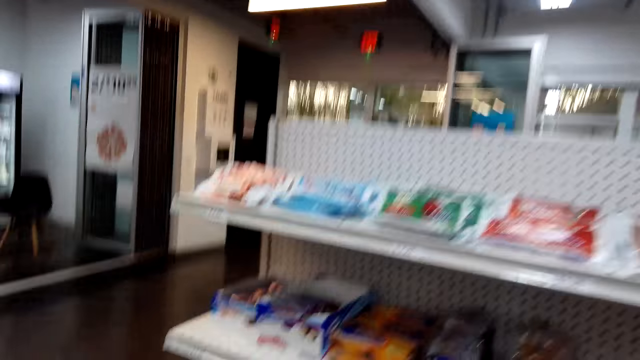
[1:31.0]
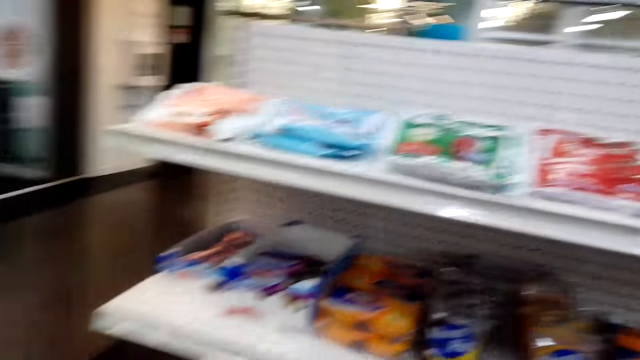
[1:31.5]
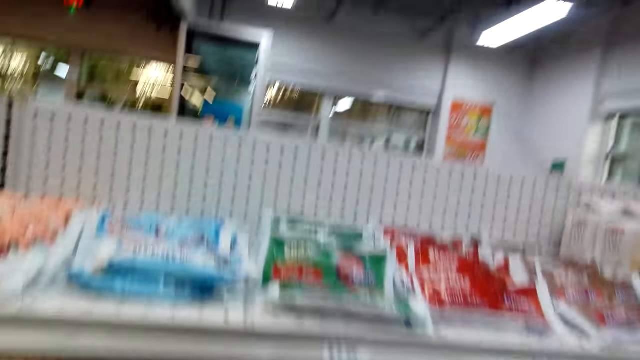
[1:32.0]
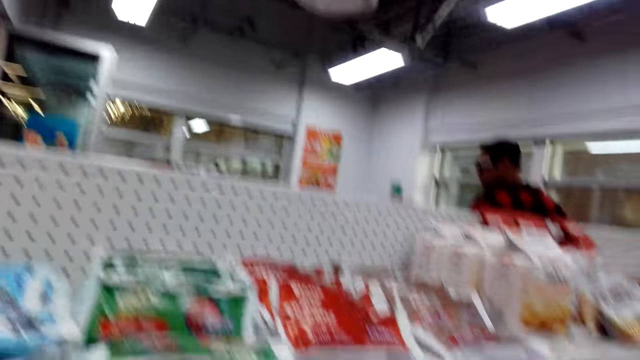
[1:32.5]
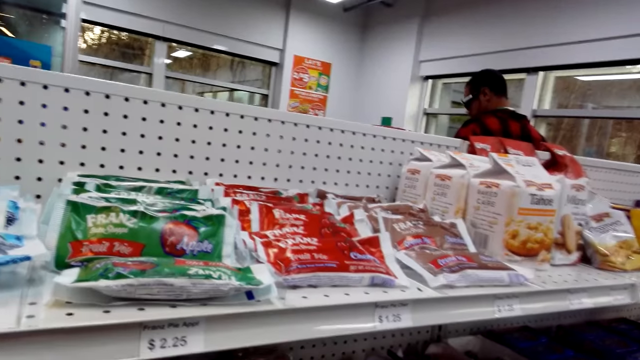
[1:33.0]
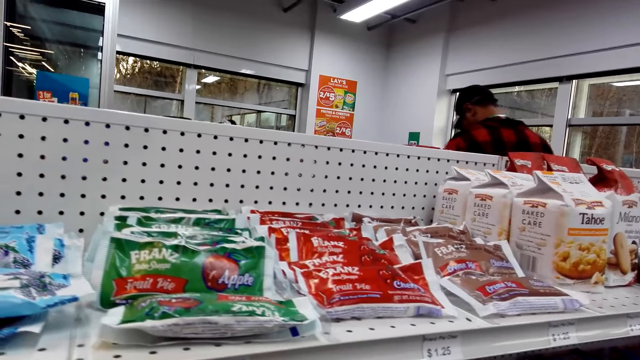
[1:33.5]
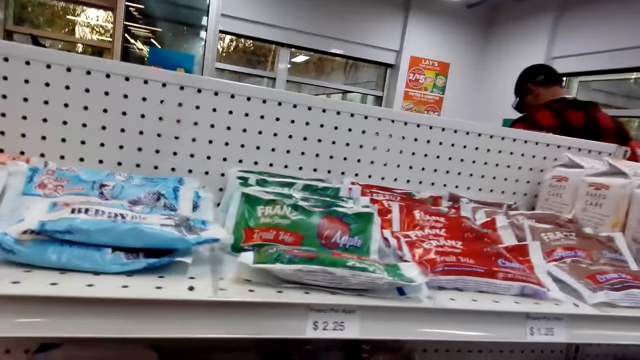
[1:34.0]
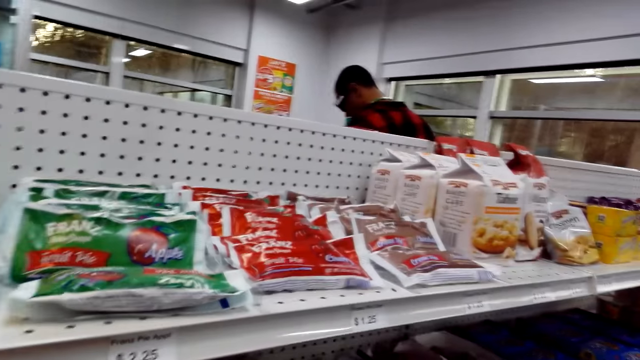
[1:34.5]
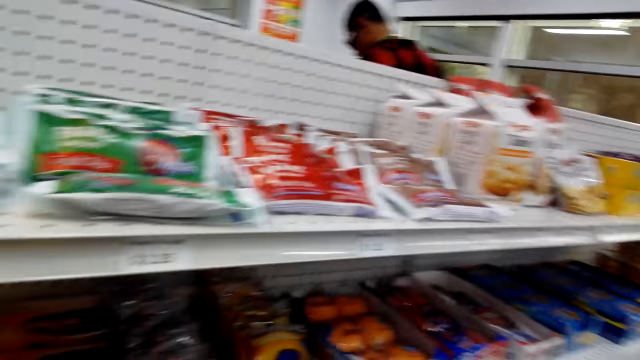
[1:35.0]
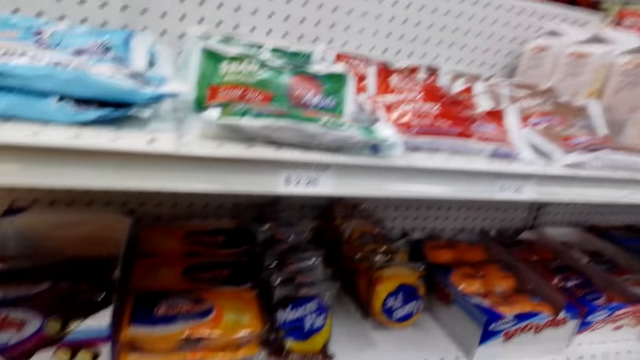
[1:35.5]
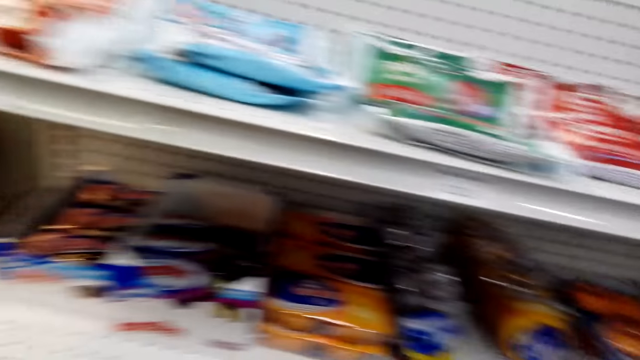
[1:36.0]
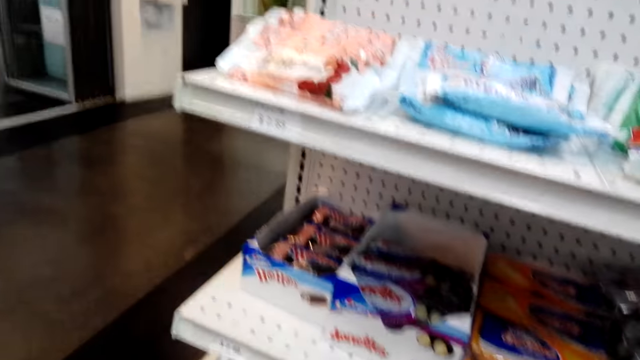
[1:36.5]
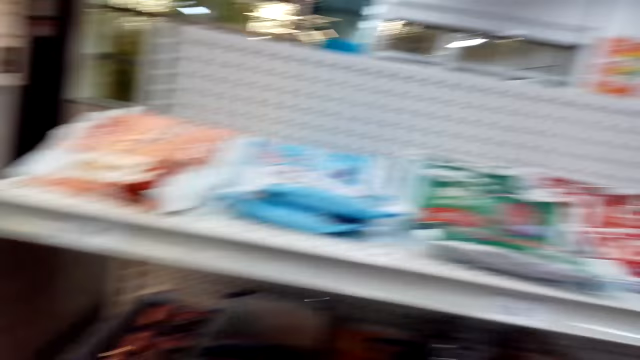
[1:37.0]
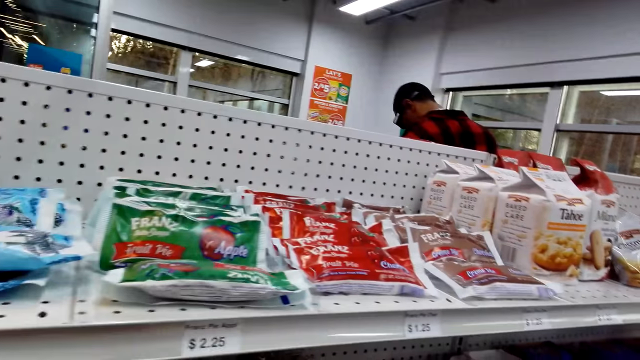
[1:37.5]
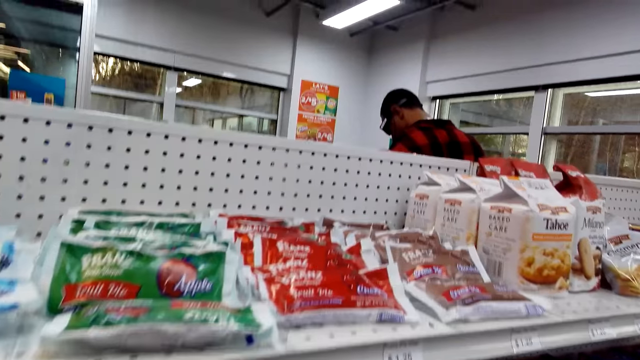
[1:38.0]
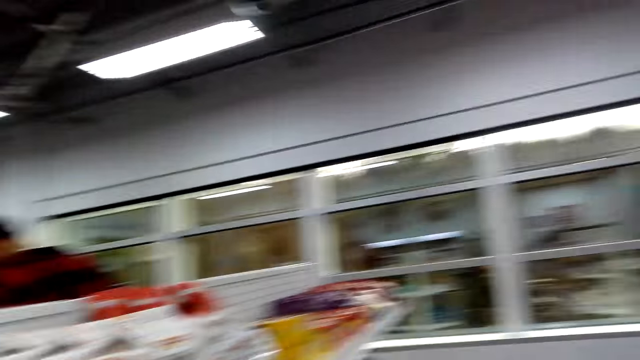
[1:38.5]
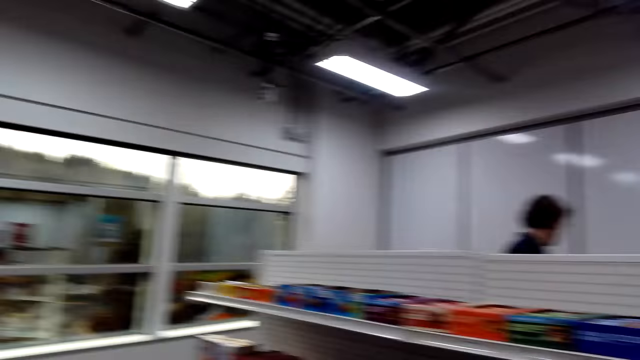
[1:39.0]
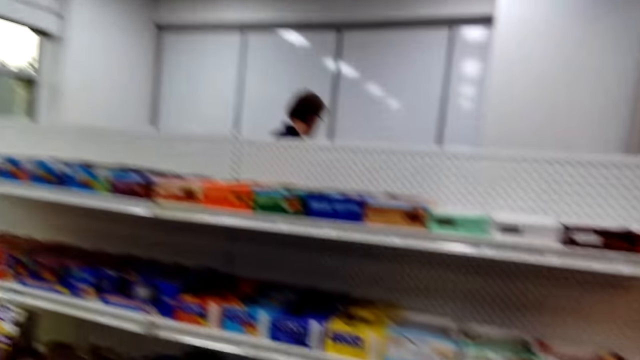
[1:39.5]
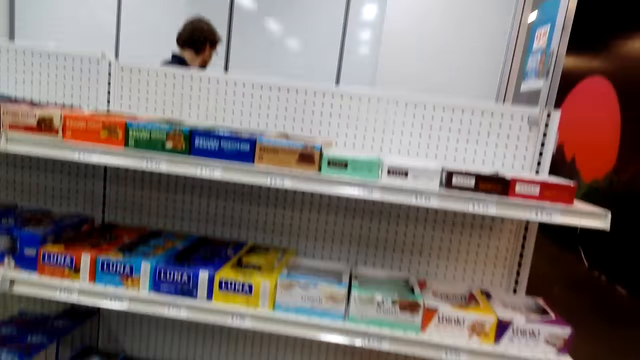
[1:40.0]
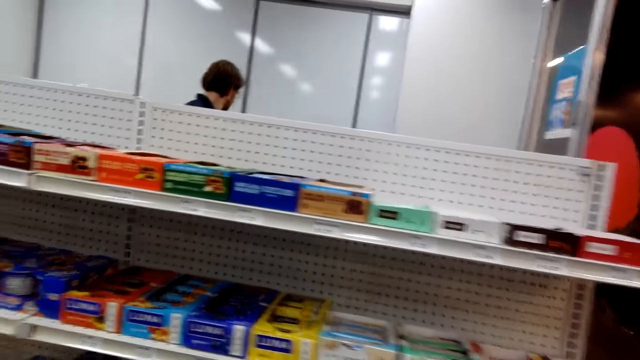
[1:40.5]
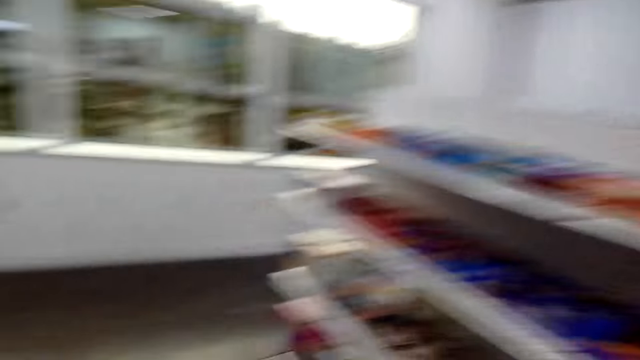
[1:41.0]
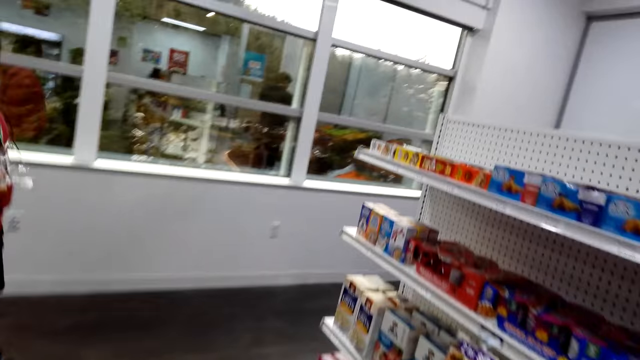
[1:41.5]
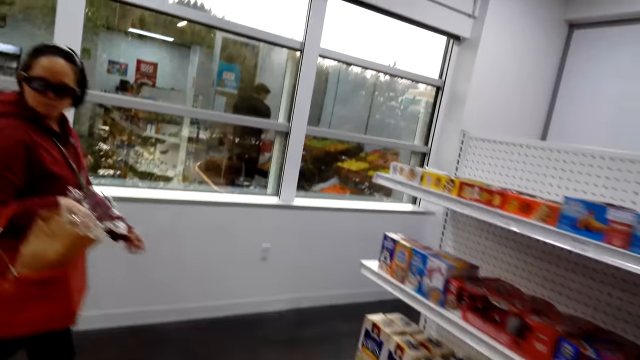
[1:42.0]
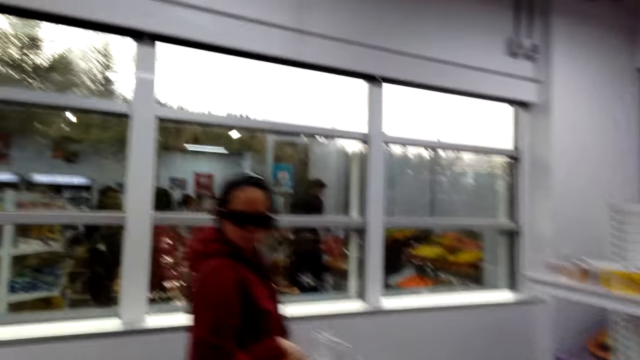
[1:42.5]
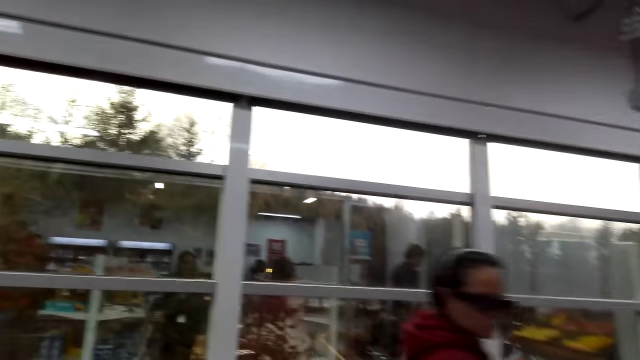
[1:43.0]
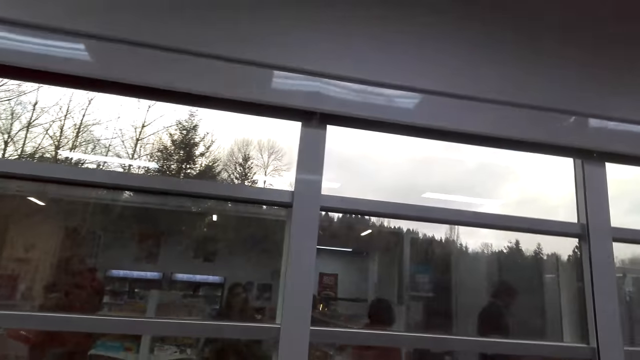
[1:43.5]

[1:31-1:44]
The camera wearer stands beside the shelves. They walk around the store.

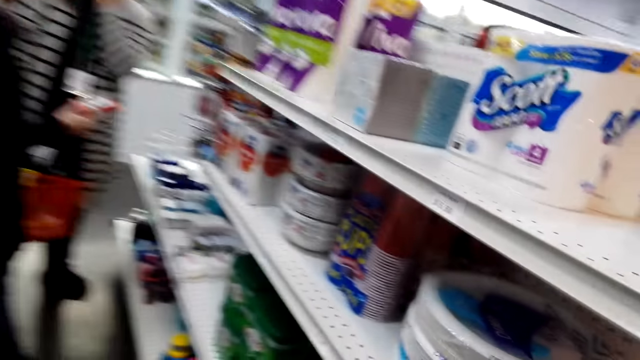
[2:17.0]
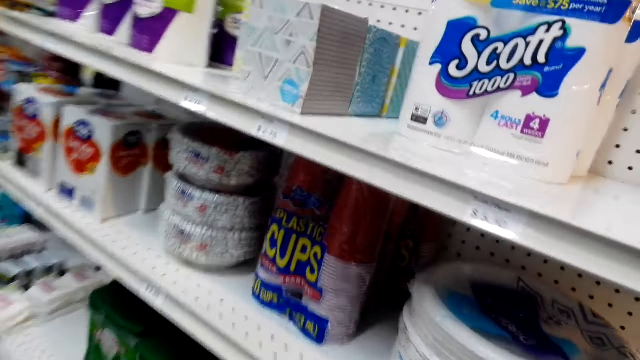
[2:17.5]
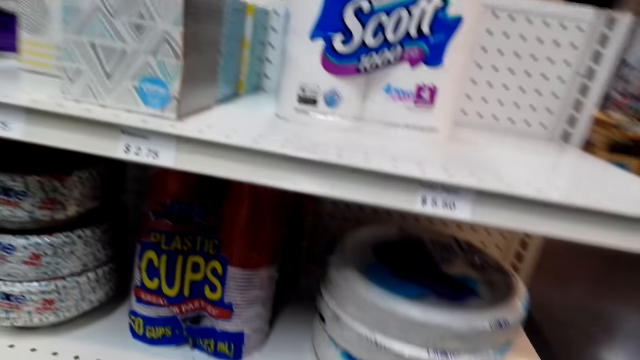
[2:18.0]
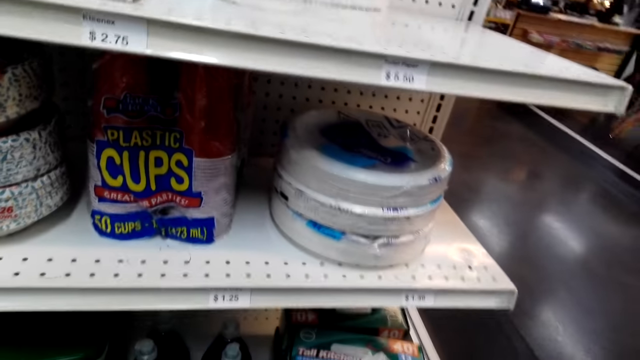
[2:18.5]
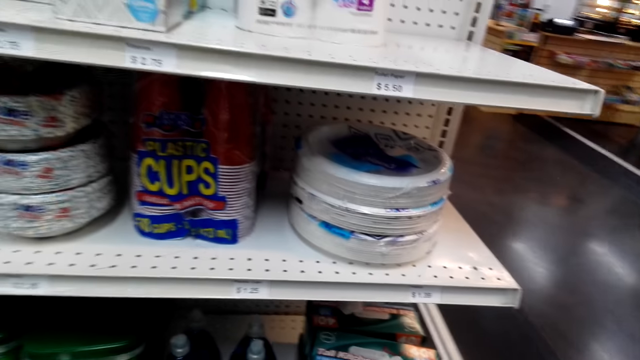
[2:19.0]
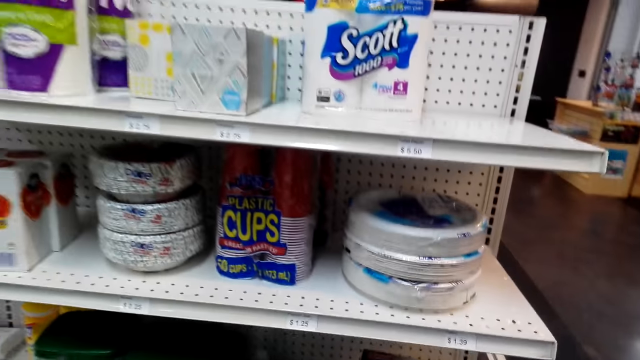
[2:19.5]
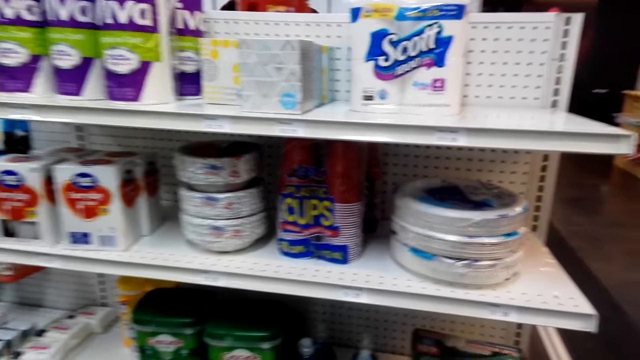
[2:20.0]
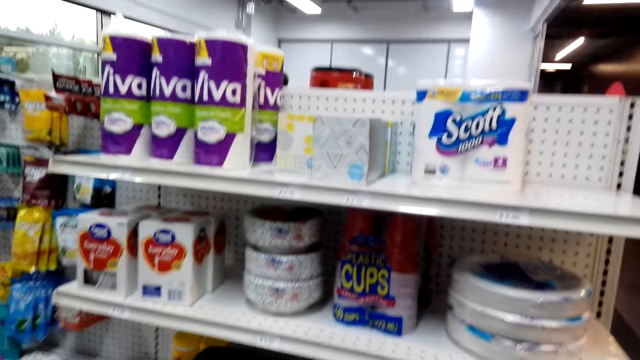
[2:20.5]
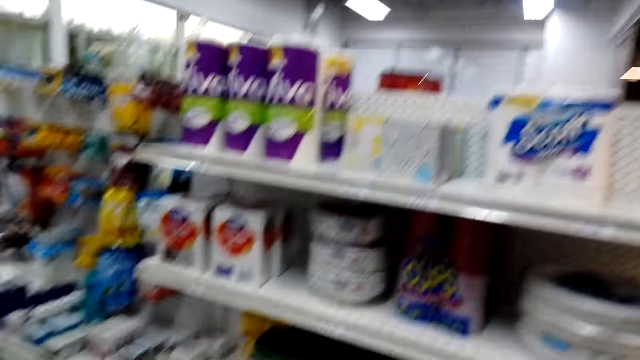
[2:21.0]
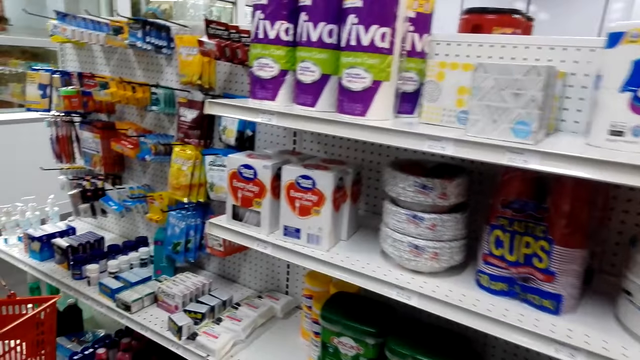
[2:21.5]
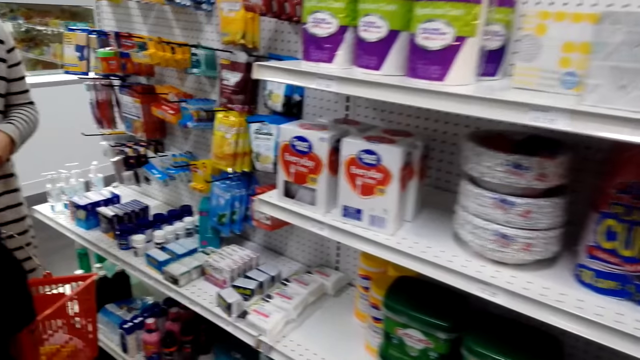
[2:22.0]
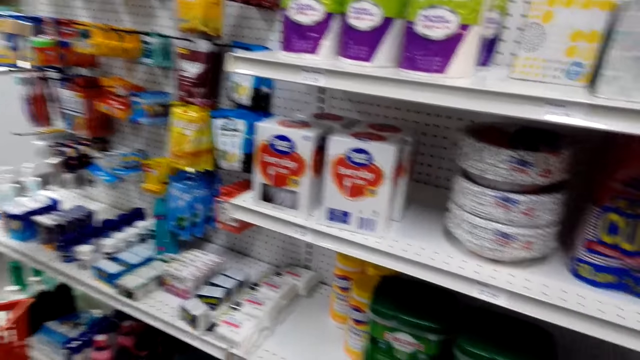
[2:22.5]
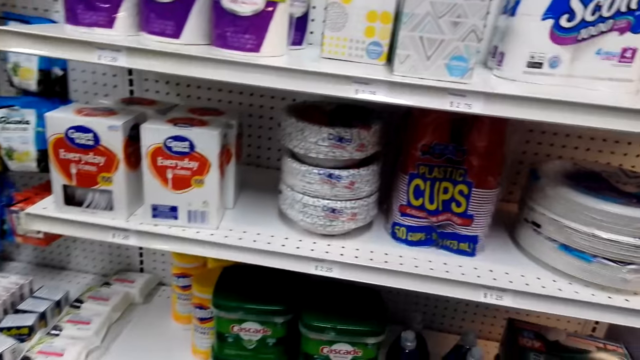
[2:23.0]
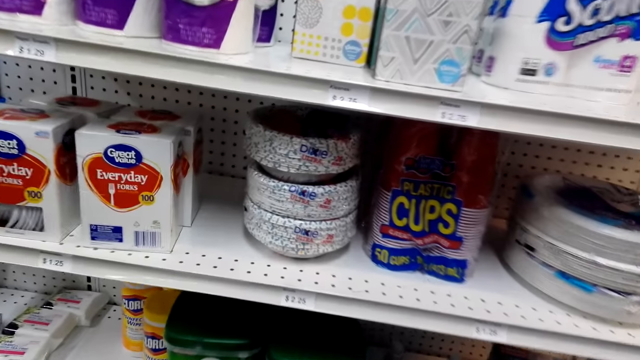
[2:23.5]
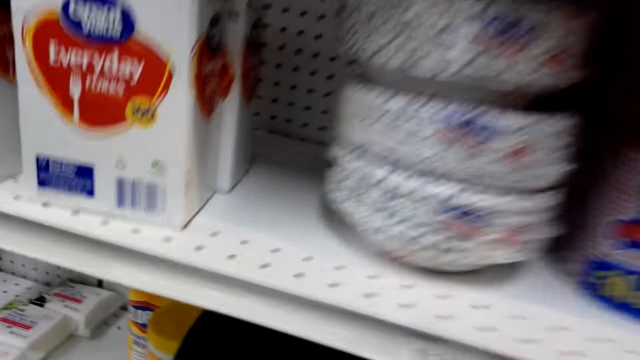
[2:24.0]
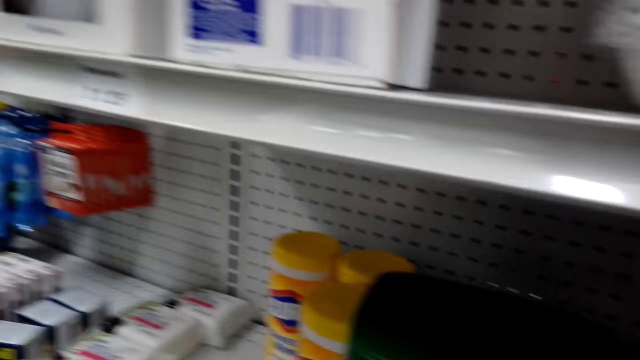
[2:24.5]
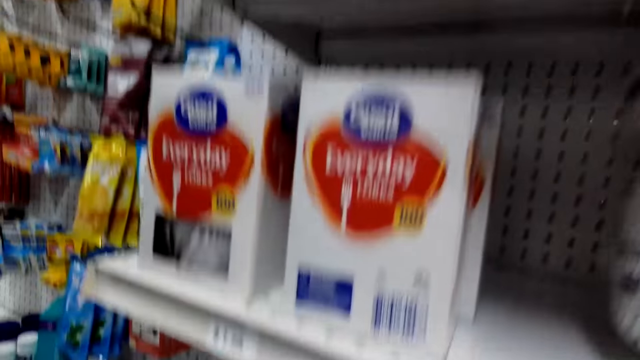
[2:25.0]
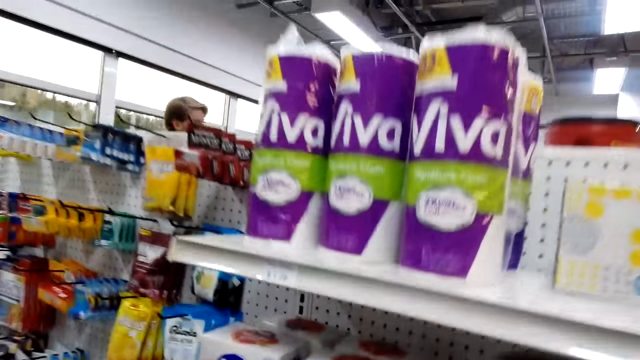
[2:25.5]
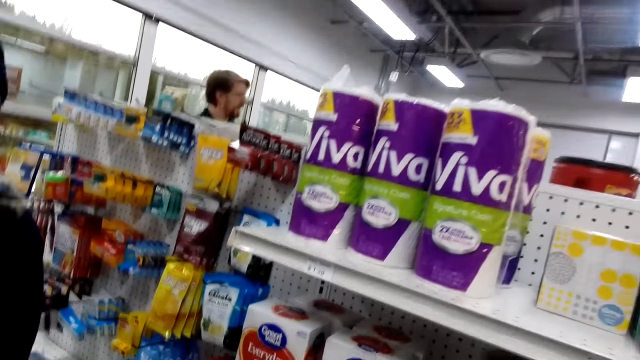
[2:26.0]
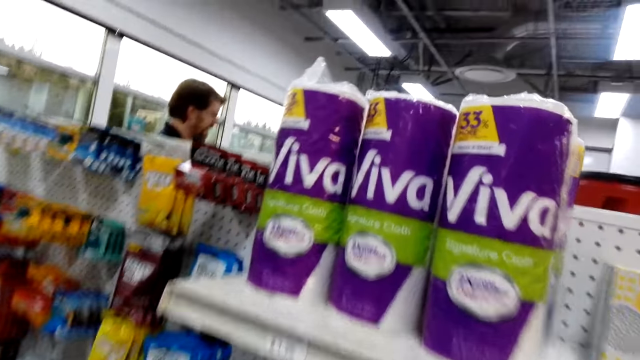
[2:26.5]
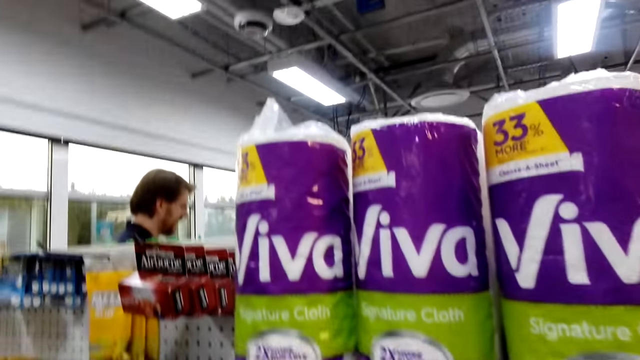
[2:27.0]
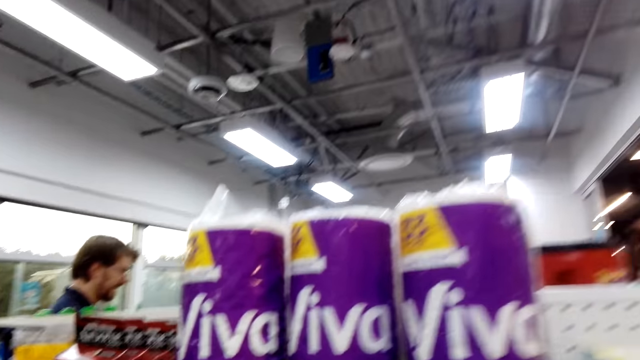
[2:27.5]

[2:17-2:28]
The camera wearer stands beside the shelves. They look at the items in the shelves. They walk around the store. They bend and stand up.
